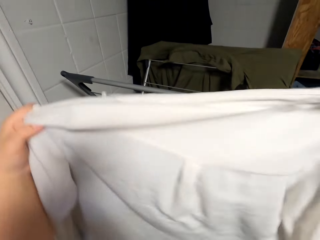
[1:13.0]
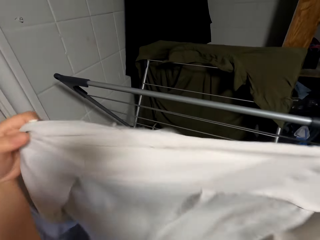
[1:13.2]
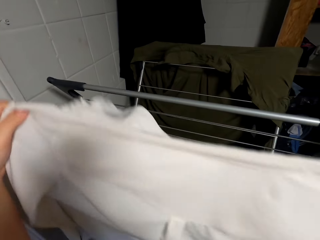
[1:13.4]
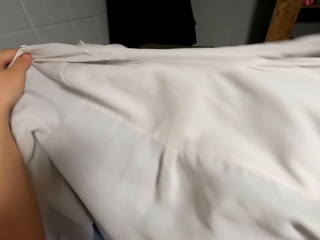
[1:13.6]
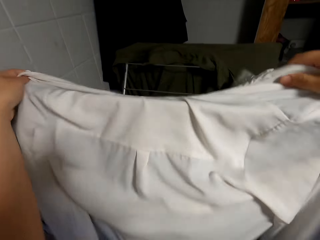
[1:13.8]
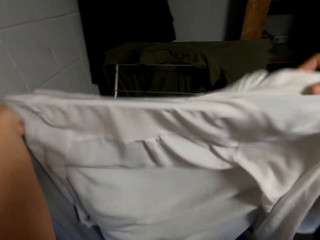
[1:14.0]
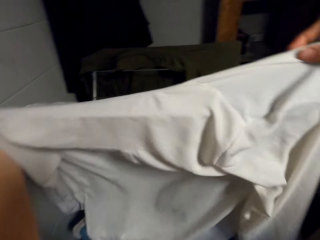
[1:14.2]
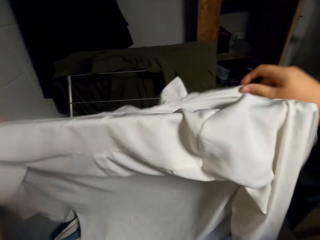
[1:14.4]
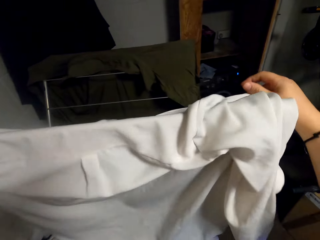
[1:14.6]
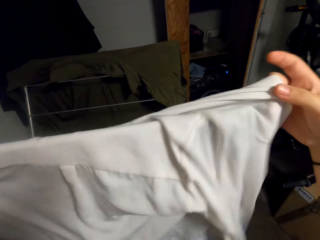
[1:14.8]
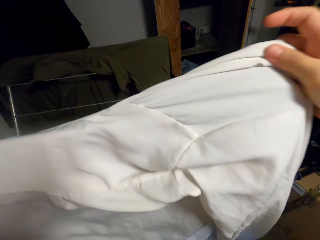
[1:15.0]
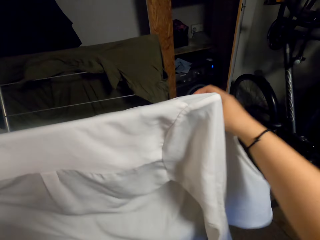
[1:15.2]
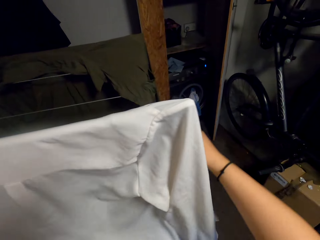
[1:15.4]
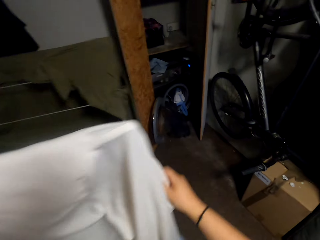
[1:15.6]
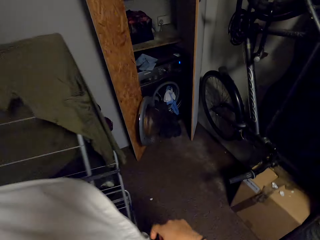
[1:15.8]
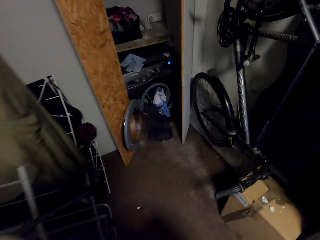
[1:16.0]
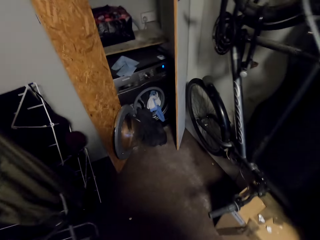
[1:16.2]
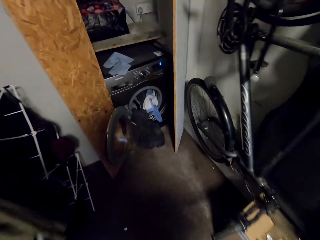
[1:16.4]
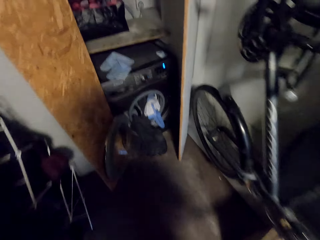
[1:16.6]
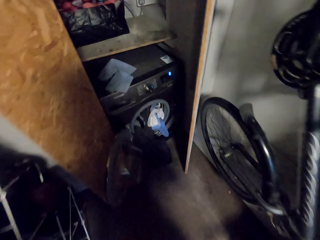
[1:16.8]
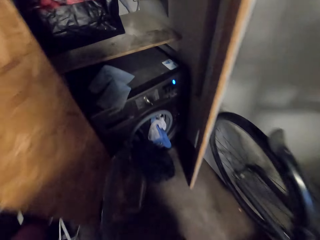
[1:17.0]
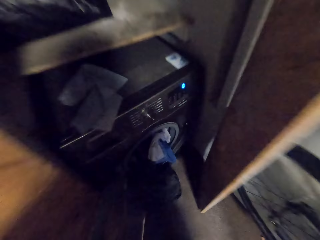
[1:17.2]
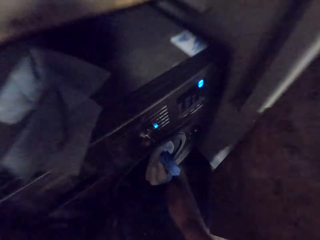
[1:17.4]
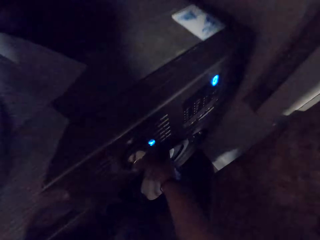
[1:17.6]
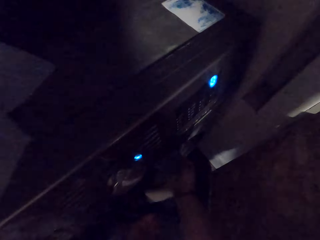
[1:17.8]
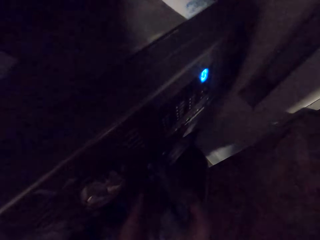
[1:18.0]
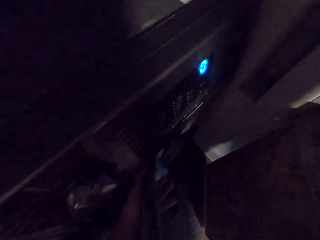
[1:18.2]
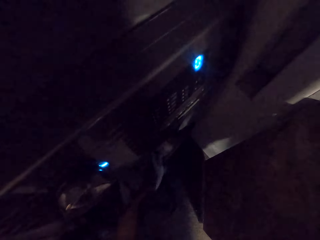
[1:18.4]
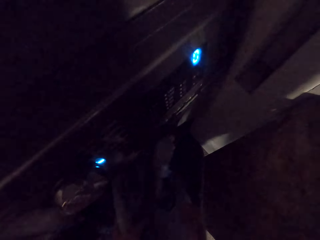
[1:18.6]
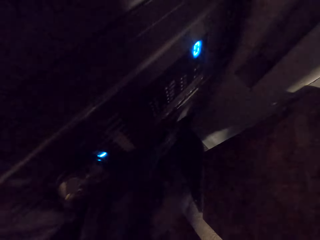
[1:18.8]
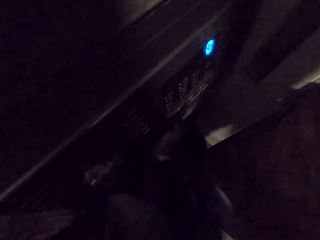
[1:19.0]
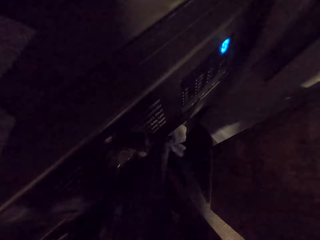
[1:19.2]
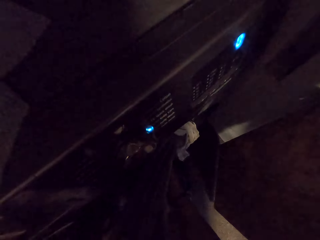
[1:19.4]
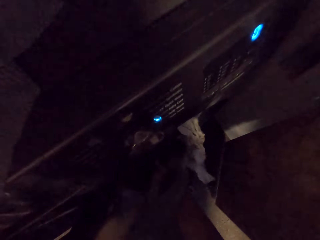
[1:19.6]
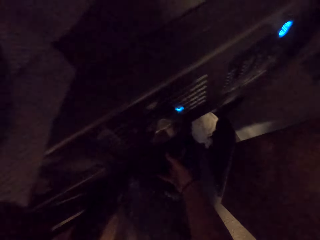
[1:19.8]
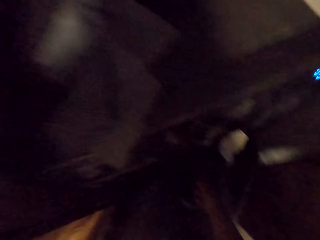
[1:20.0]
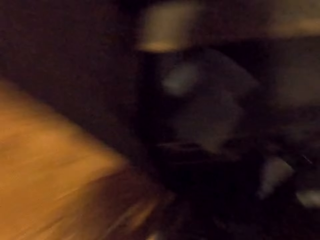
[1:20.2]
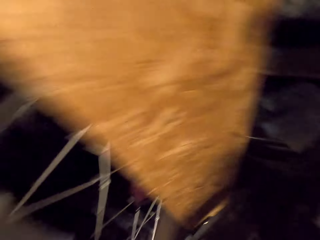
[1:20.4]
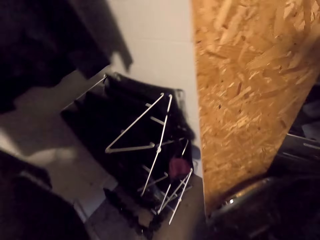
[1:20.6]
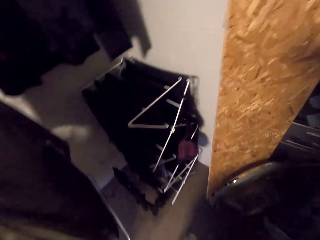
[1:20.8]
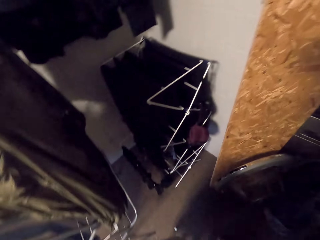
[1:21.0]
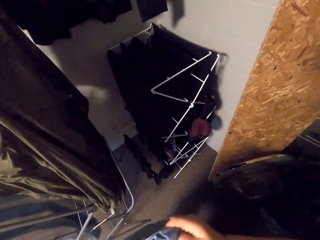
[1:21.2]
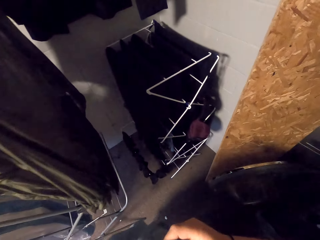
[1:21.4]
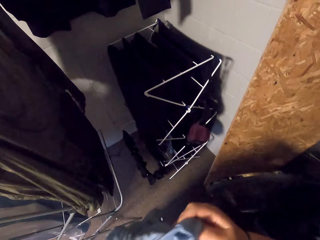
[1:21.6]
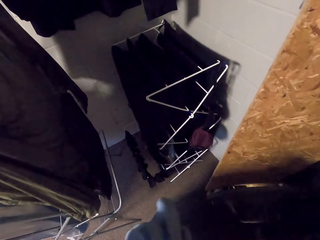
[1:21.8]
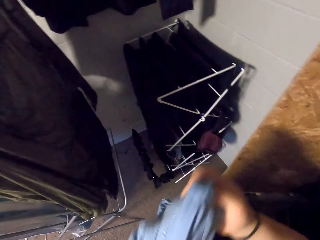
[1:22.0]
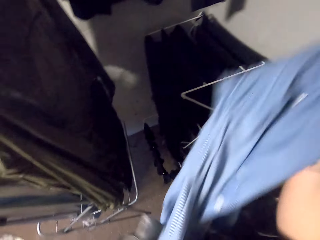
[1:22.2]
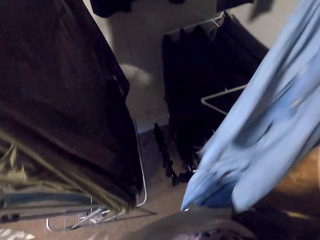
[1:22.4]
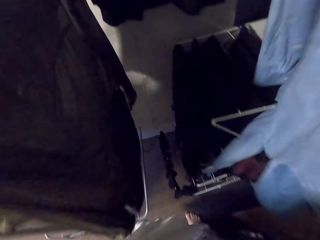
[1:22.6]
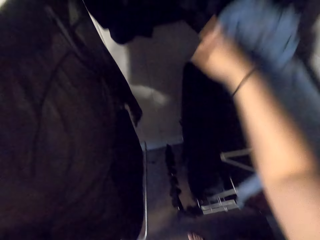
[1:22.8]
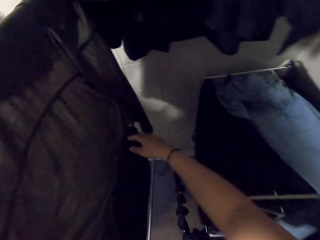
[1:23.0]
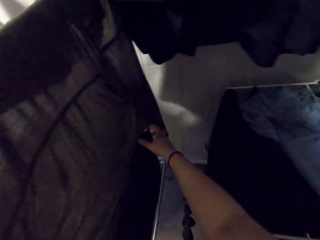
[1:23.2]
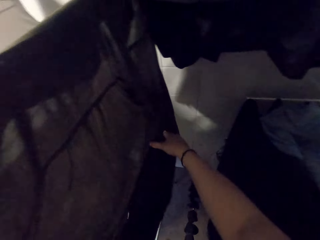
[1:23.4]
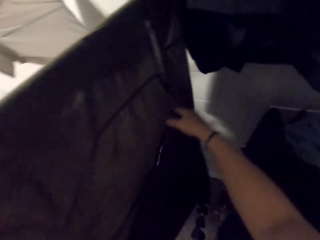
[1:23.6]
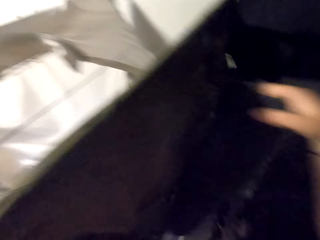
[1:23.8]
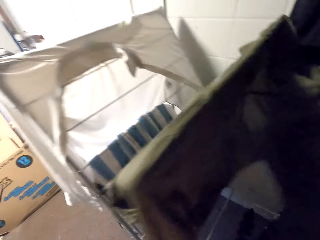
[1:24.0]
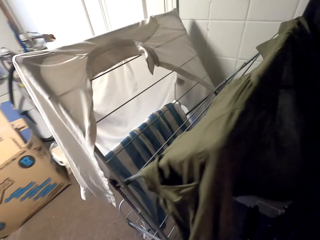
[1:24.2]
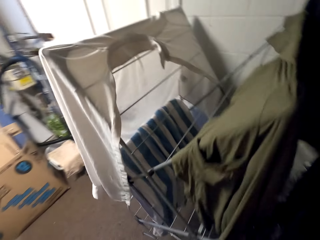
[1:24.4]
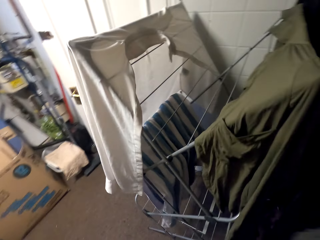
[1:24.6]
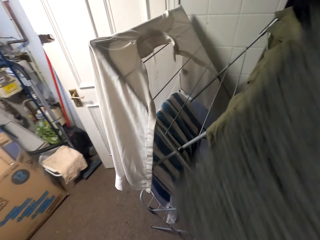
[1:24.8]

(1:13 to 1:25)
The camera wearer turns the shirt. They move around. They pick up a shirt in the washing machine. They untangle the shirt, place the shirt on the rack, and remove a cloth on the rack.

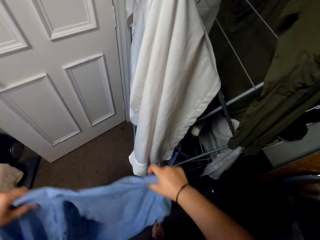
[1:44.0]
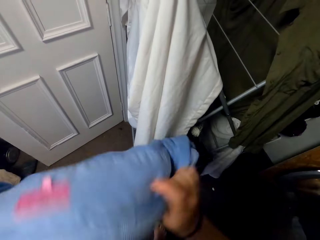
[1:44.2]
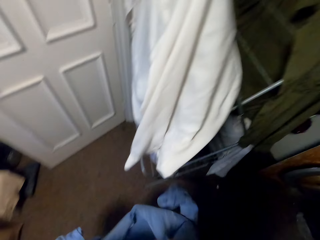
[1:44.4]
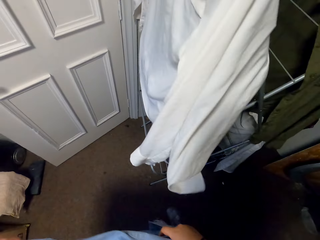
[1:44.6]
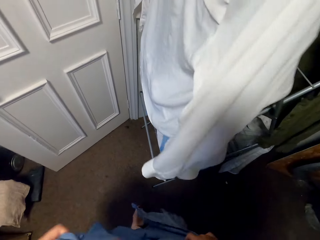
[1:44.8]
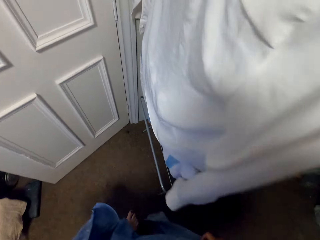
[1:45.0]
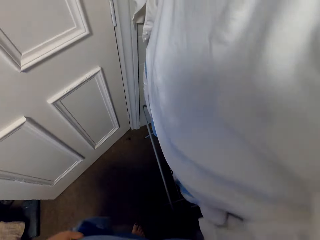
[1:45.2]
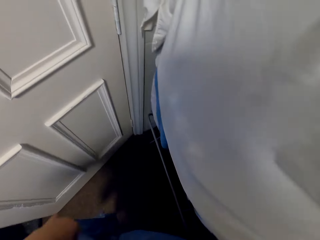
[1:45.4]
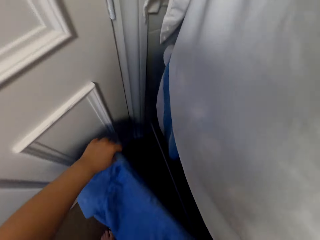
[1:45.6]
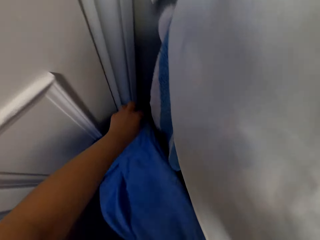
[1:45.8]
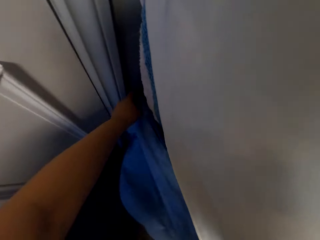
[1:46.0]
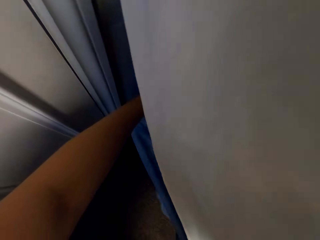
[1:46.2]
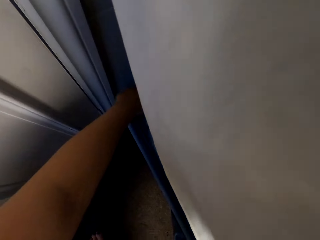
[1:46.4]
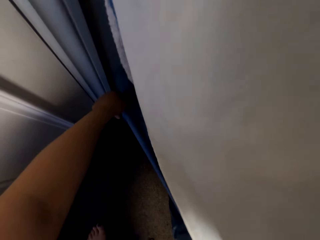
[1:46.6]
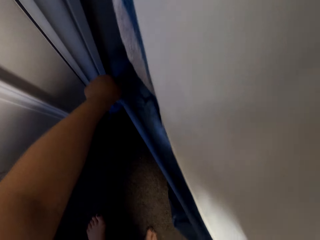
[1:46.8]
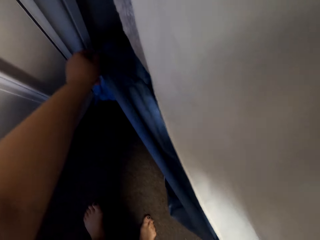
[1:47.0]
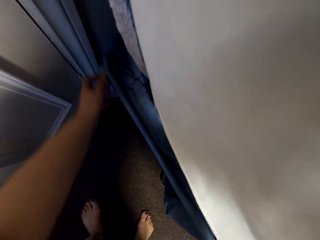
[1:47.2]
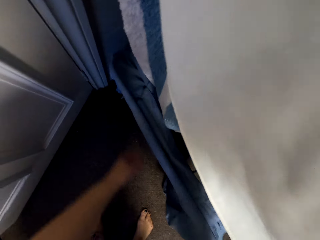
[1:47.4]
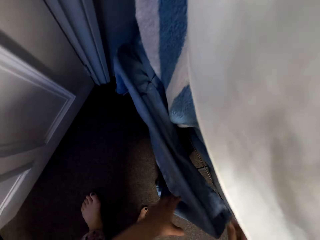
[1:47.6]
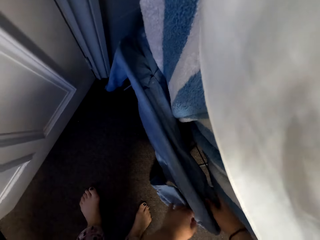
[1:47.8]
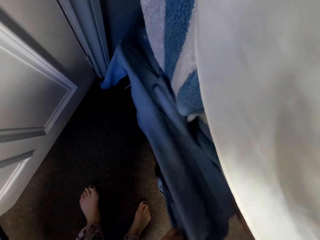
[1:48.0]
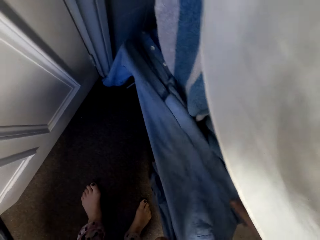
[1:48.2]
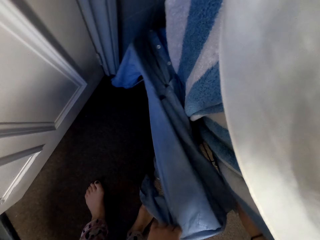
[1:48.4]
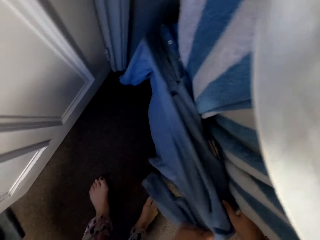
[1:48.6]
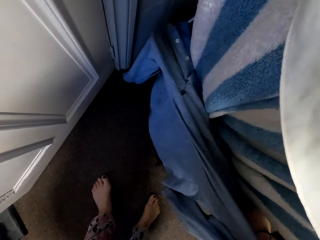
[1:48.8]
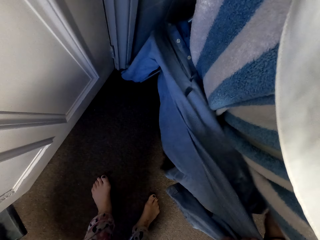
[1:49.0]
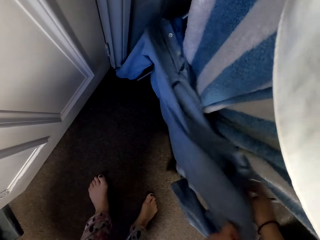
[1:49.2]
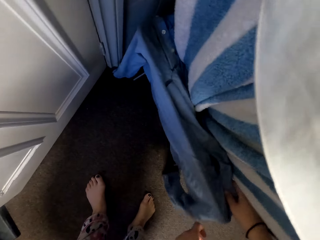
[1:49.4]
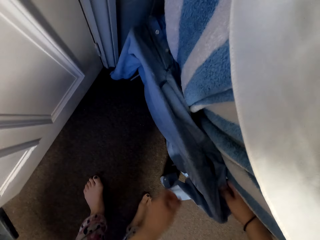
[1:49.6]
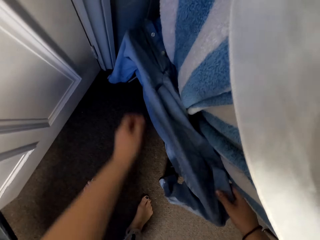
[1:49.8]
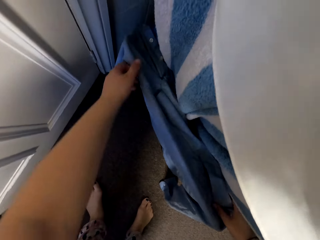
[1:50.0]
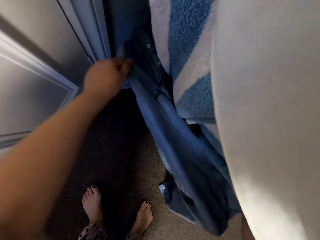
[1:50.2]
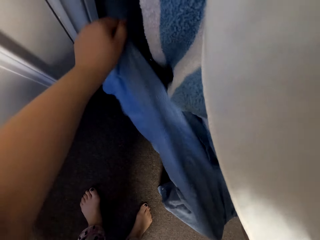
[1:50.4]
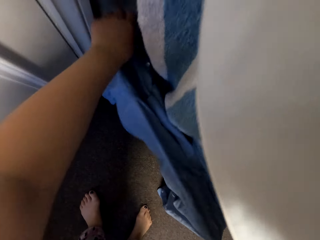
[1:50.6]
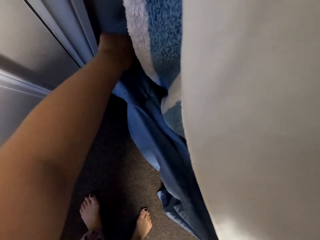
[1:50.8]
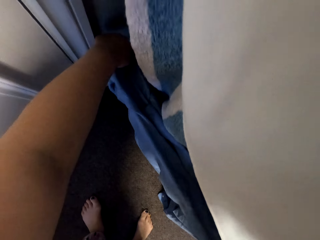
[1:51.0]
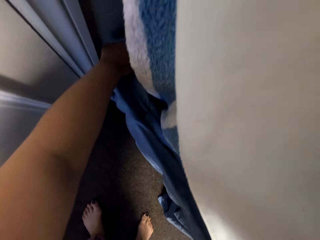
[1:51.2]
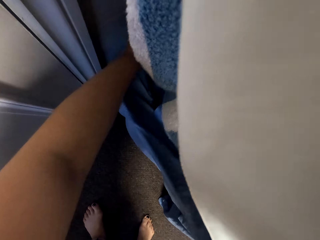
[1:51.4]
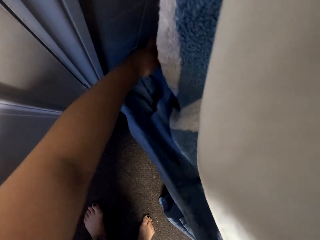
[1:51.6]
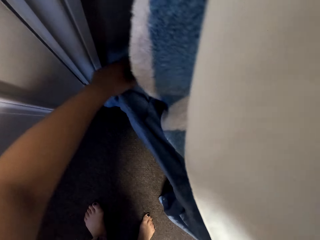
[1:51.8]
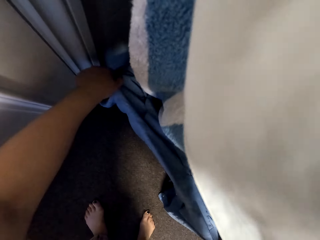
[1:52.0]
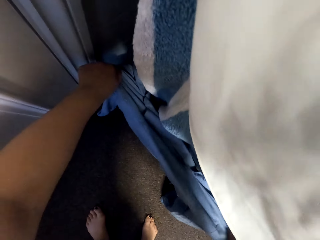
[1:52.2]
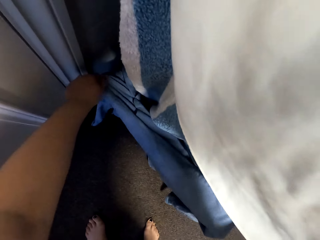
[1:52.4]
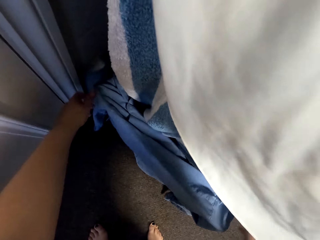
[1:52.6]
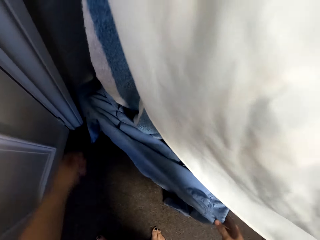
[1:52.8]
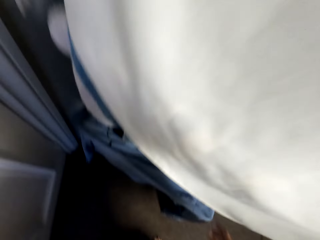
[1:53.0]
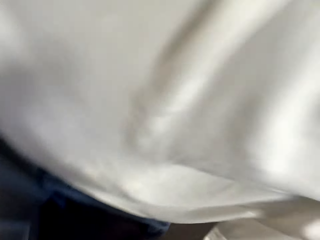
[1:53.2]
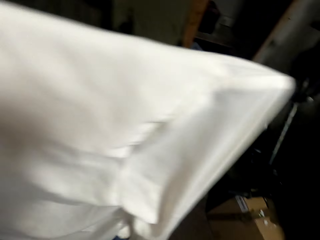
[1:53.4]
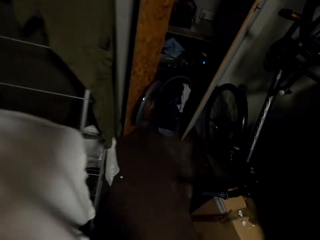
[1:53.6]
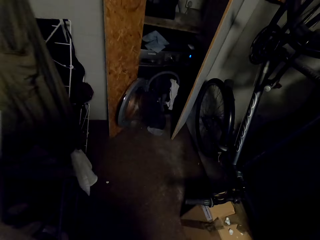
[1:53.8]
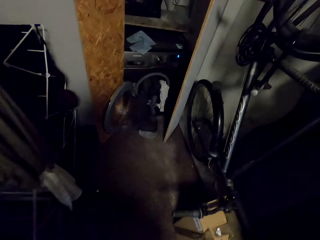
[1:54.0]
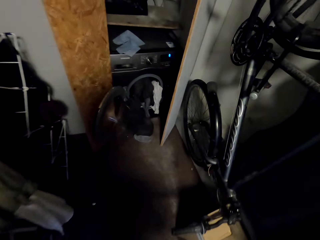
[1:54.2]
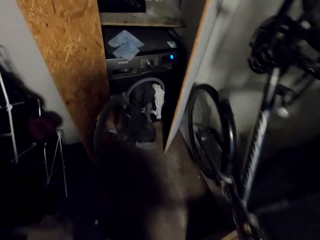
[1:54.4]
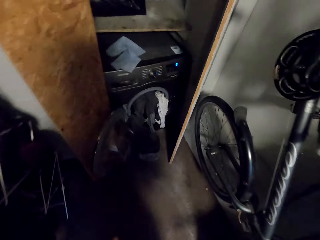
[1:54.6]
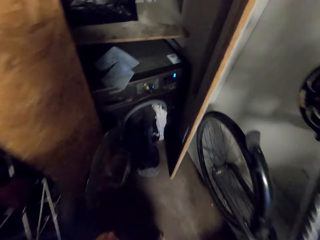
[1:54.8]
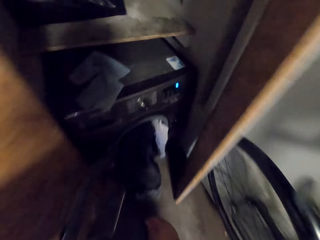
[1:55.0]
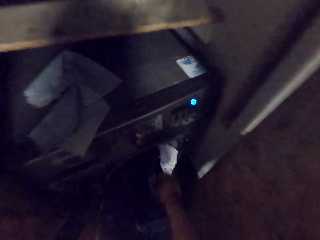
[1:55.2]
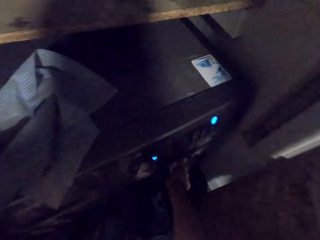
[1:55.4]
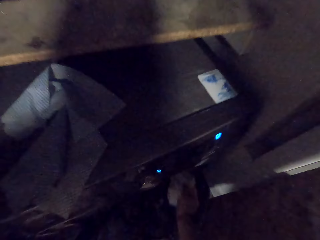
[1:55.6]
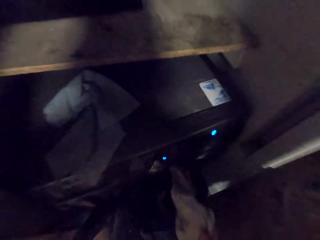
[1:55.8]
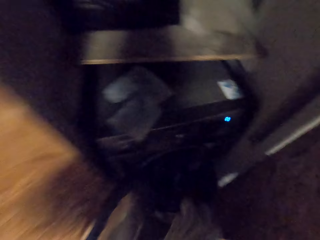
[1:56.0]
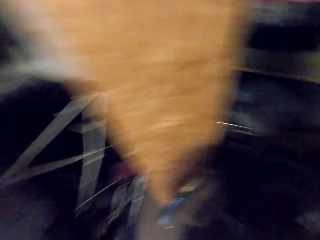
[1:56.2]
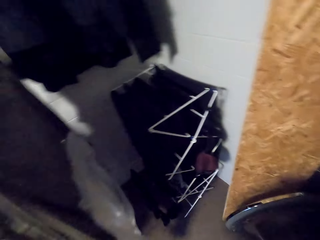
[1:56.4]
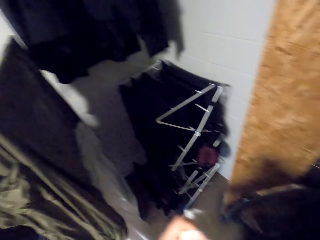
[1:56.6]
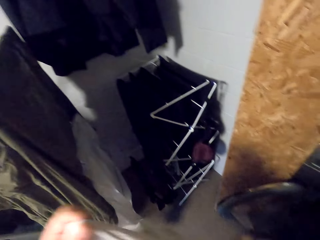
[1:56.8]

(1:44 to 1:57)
The camera wearer hangs the shirt on the cloth rack. They hang the sweater. They move around the room. They remove a t-shirt in the washing machine.
